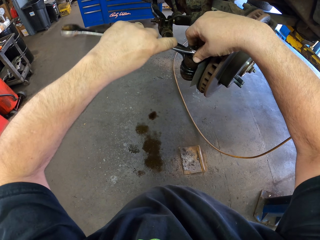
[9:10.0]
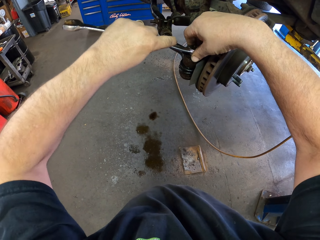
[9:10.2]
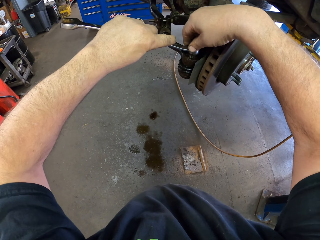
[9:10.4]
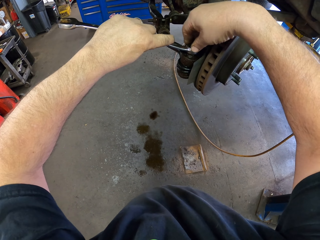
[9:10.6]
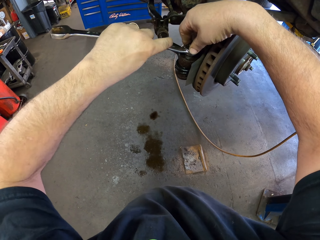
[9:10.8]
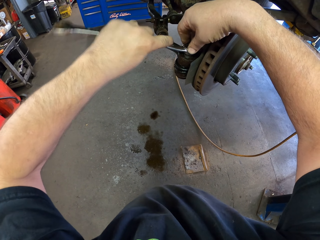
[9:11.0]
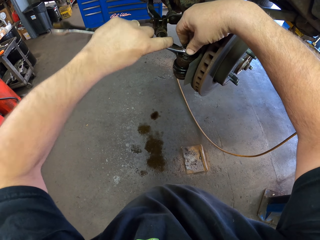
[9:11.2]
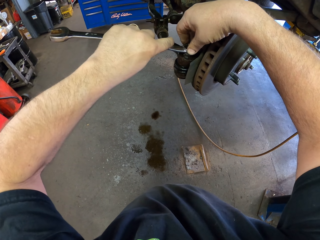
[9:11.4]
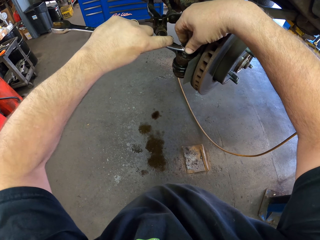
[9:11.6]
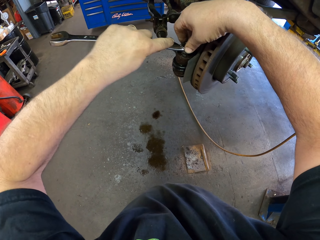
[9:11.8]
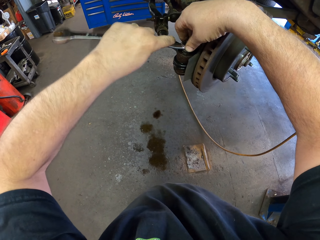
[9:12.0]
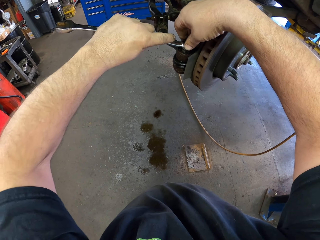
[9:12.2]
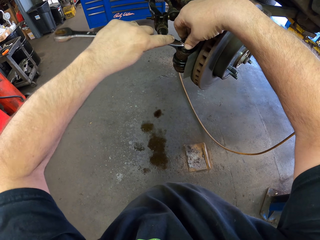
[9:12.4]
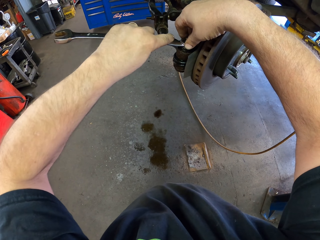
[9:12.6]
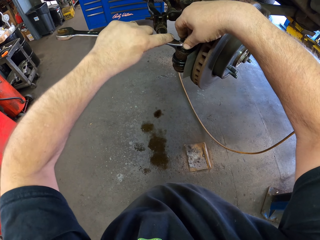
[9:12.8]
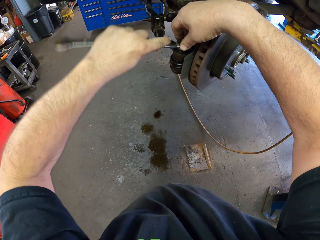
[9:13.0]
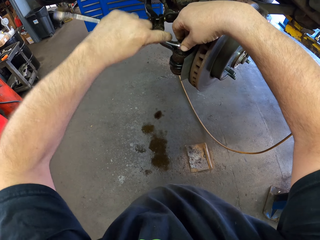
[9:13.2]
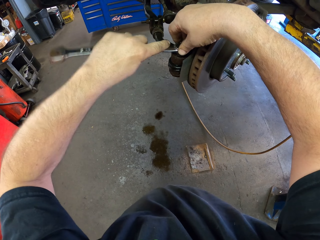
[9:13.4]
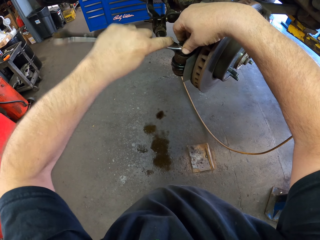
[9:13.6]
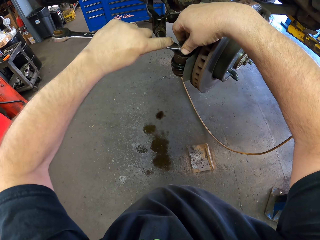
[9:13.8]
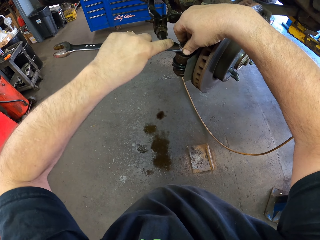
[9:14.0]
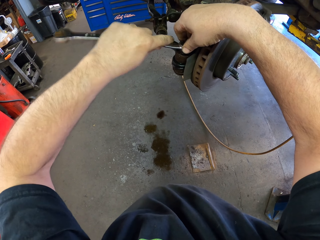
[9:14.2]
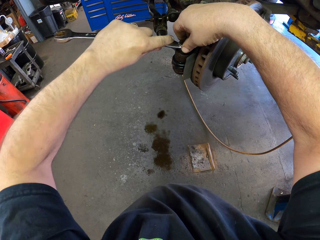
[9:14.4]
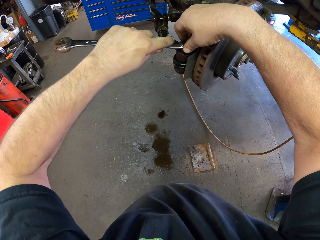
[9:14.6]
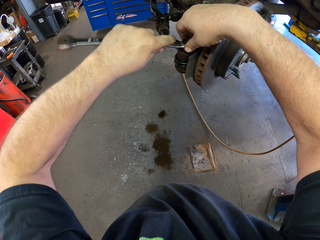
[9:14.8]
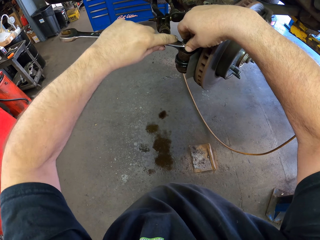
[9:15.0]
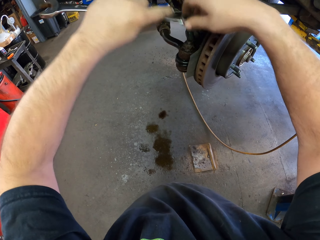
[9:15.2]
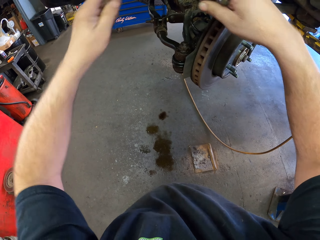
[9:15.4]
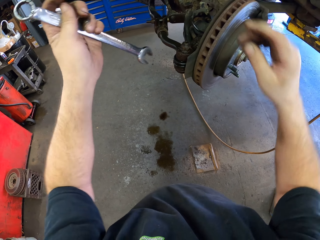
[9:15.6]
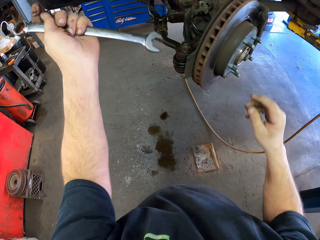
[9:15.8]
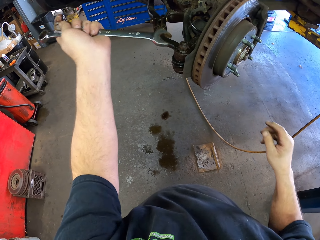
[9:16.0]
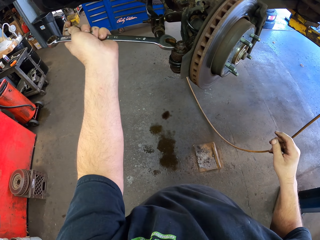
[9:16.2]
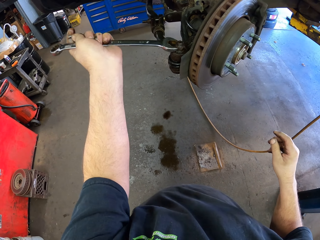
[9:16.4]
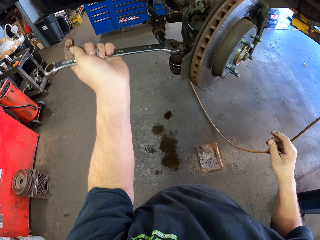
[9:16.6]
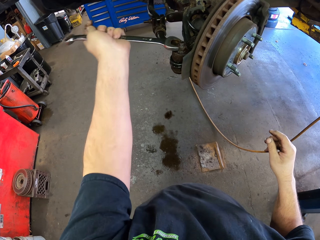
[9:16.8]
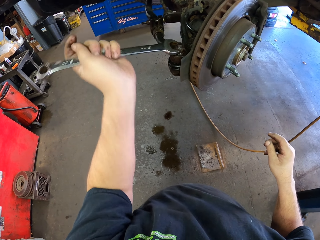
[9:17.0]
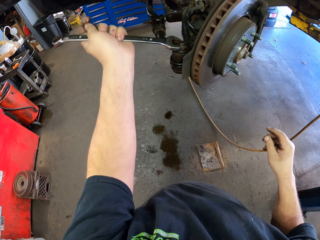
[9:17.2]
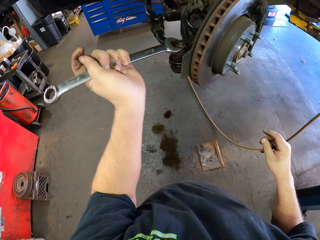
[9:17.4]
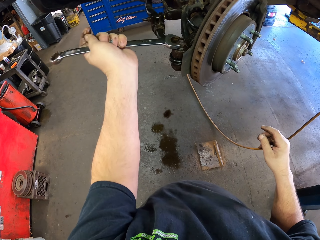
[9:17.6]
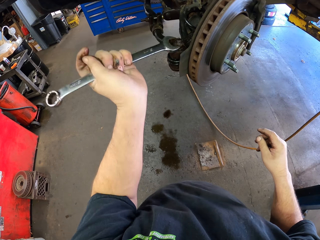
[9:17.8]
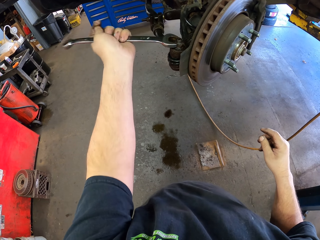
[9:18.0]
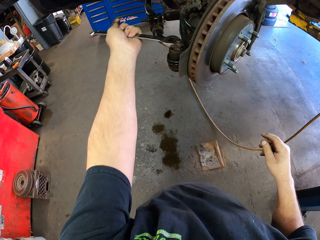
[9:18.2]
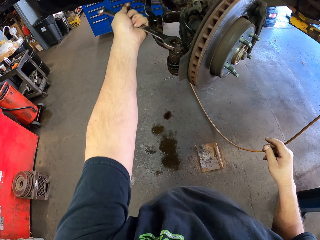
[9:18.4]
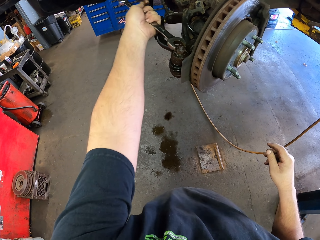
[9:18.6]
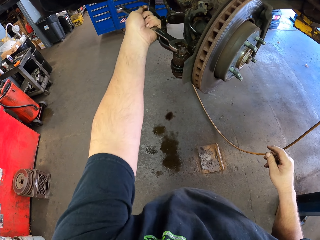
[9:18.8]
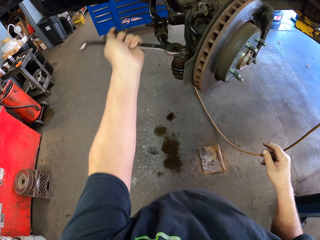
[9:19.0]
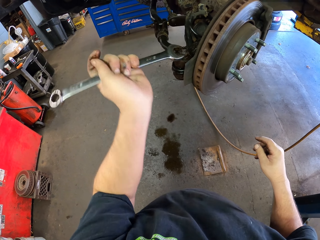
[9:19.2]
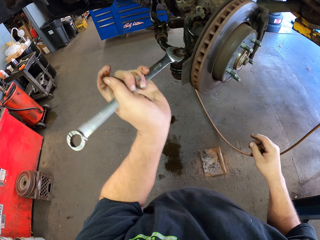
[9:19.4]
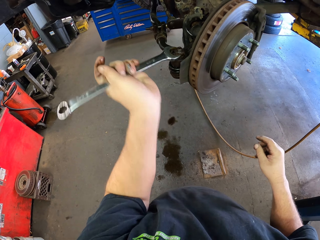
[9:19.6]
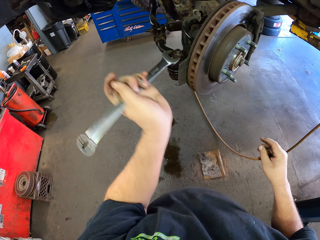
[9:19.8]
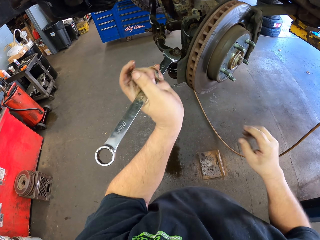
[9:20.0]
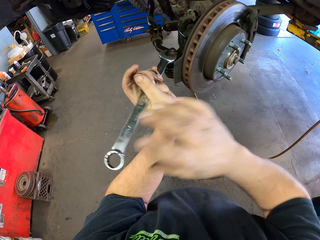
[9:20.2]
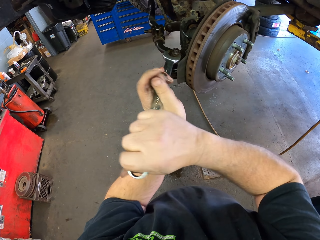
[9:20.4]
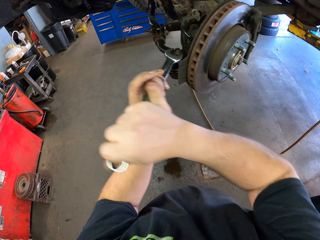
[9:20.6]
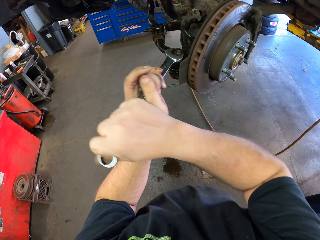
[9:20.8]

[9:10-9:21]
The camera wearer unfastens the stabilizer bar with a spanner. They unfasten the stabilizer bar with the spanner again. They turn the spanner. They adjust a nut with the spanner. They unfasten the brake with the spanner.

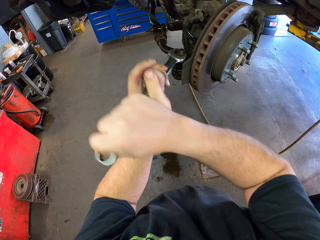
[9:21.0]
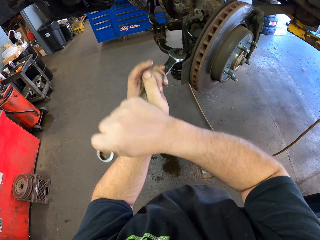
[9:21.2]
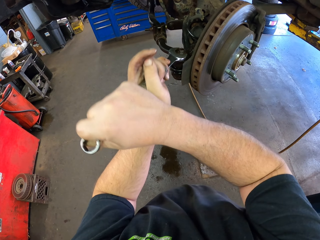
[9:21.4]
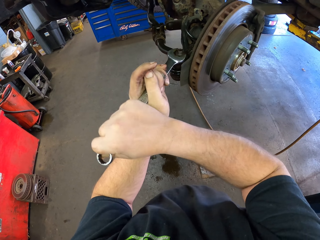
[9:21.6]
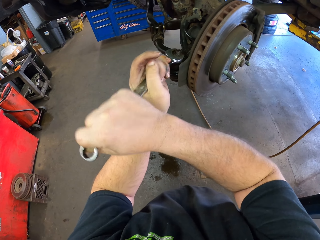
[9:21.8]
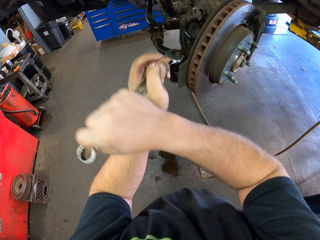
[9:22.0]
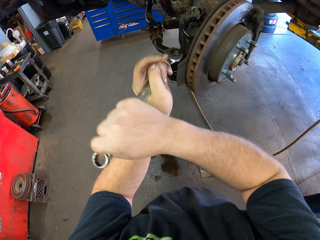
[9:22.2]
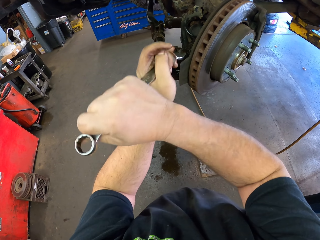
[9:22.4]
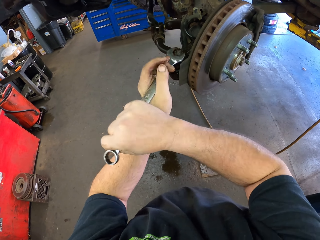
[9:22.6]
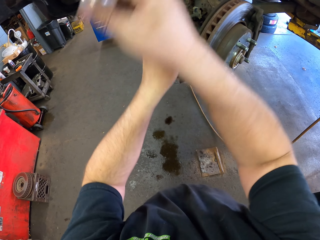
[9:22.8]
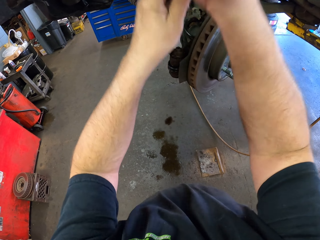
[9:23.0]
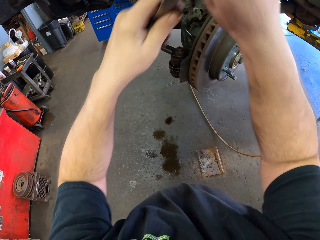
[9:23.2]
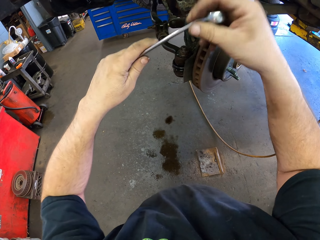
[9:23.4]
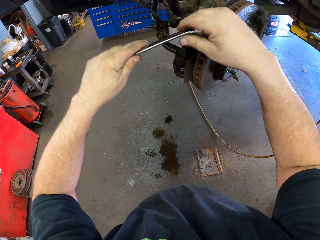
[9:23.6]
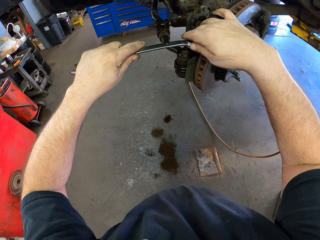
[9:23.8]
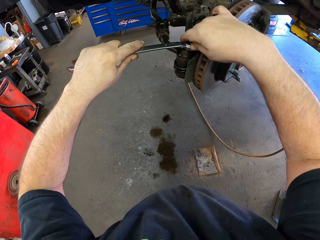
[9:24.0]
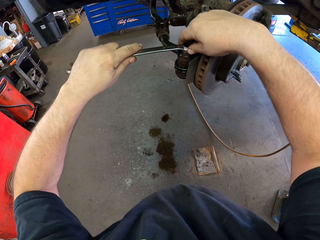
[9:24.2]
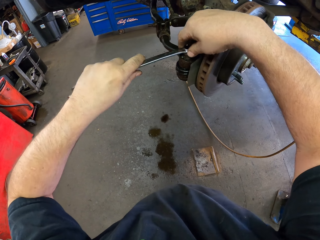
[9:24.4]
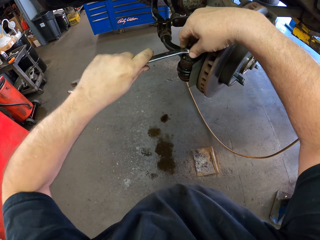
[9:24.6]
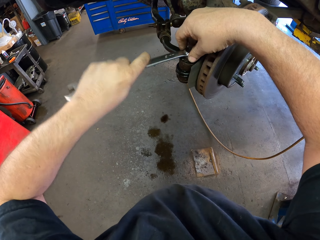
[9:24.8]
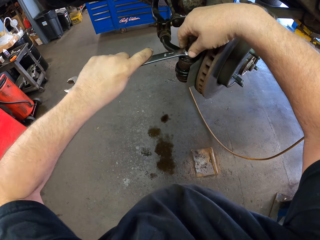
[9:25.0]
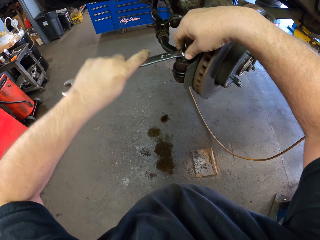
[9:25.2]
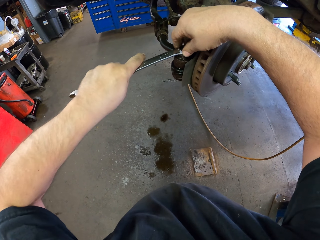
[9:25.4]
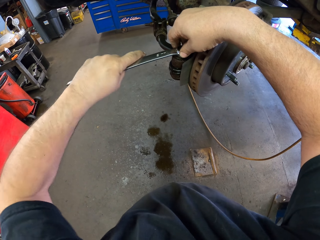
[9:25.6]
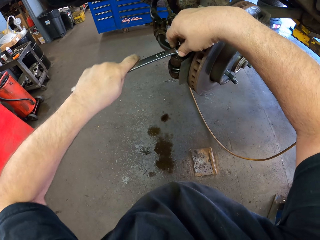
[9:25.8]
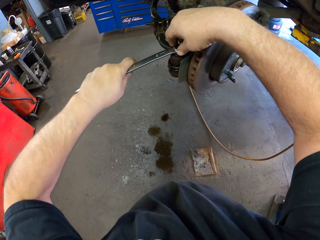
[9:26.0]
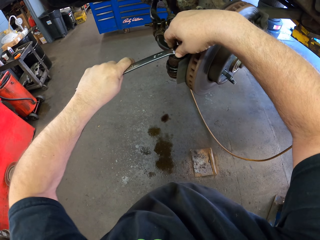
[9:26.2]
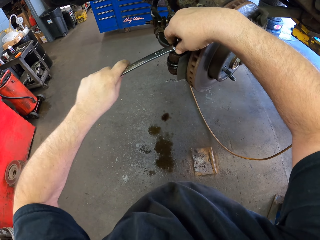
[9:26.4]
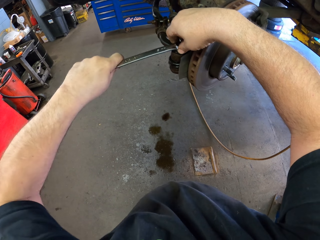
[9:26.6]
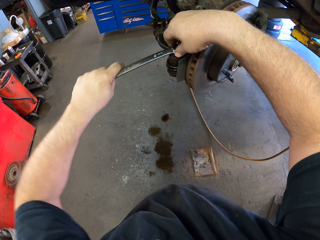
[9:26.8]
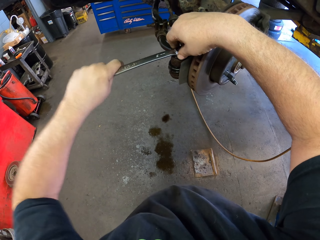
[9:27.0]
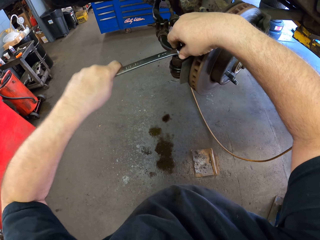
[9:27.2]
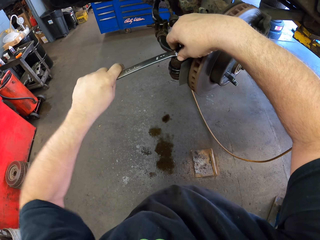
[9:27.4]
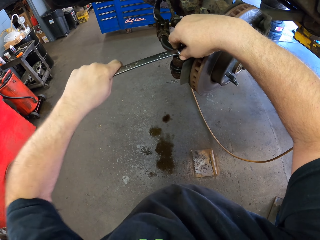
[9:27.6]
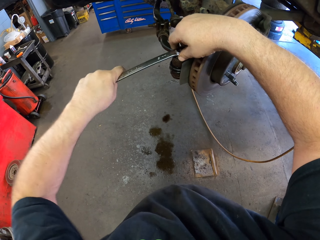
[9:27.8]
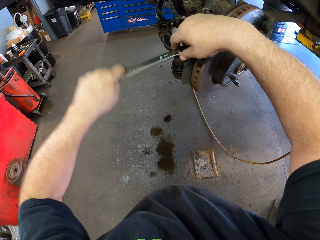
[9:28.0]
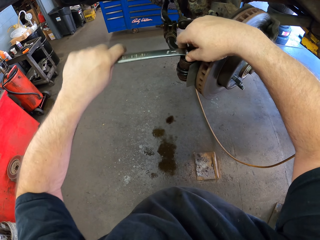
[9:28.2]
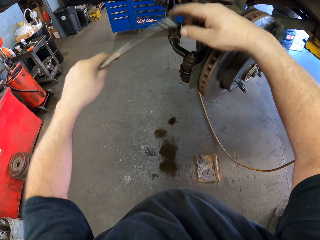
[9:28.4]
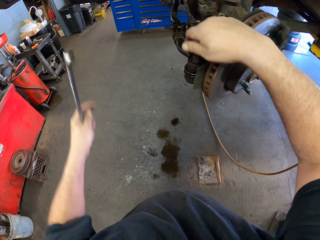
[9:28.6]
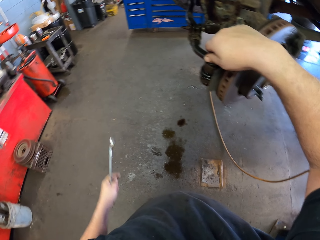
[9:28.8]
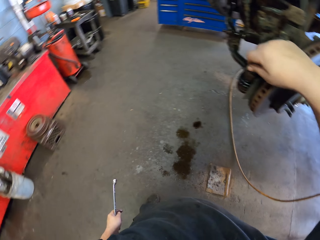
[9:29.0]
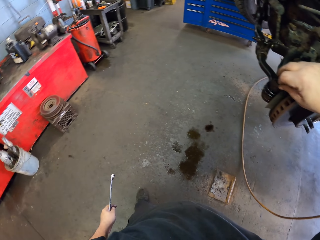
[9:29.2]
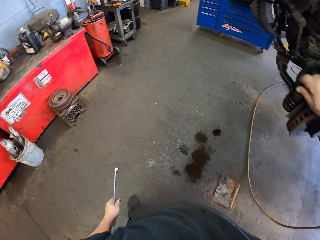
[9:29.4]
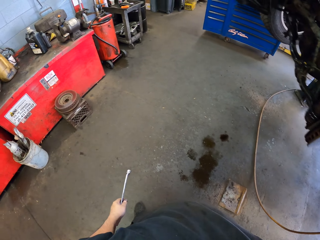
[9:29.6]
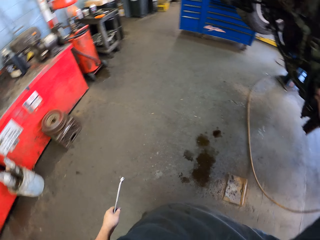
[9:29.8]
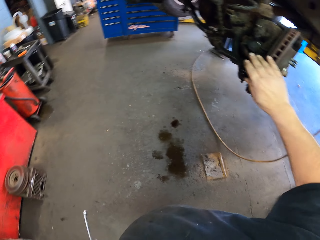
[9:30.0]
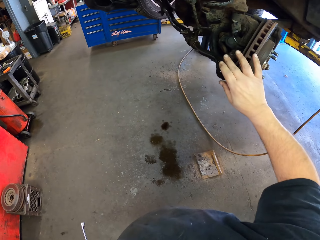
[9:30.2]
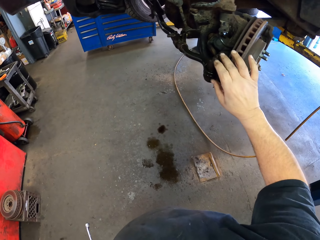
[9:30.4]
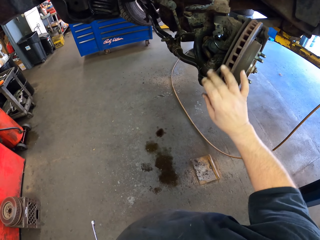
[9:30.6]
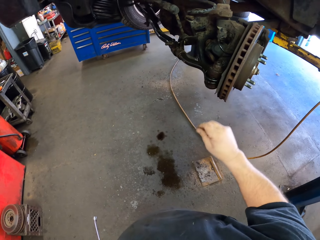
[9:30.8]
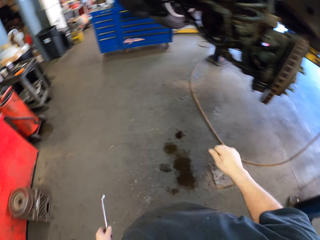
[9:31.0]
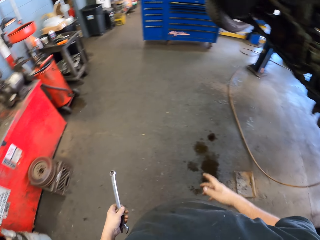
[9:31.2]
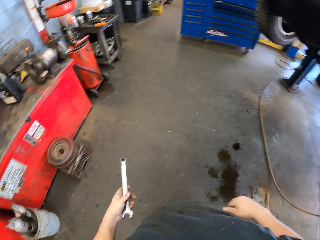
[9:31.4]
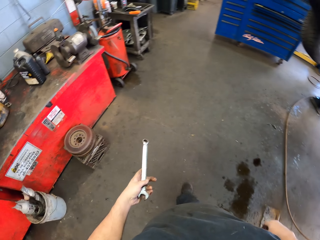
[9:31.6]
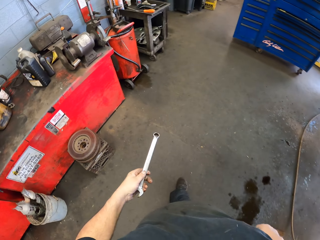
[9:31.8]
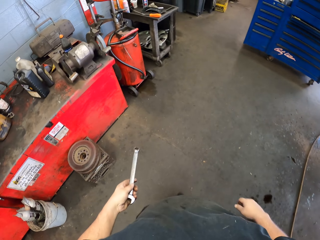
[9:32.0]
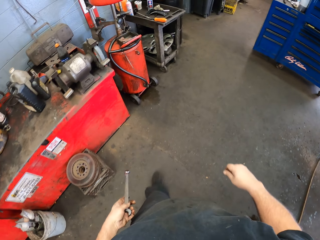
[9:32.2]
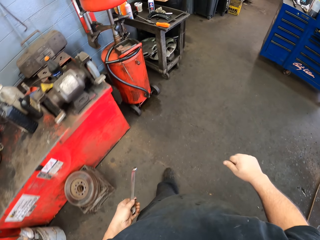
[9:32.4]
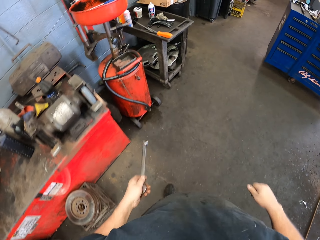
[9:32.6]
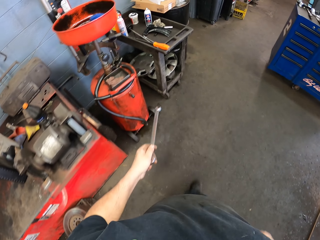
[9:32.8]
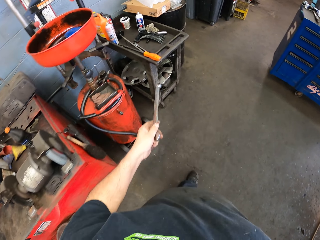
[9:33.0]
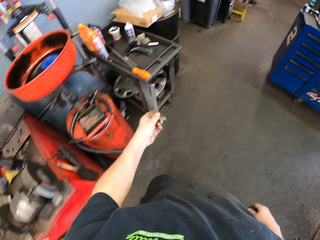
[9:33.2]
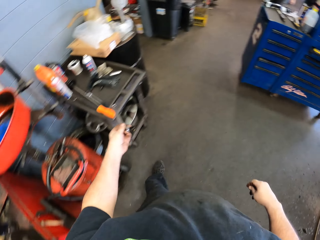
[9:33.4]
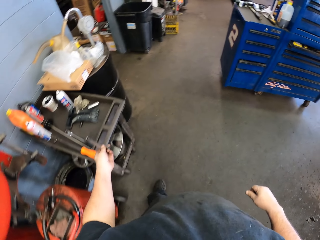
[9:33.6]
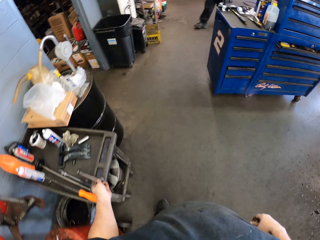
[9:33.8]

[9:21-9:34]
The camera wearer turns the spanner. They unfasten the brake with the spanner. They adjust a nut with the spanner. They touch the nut. They walk in the garage.
